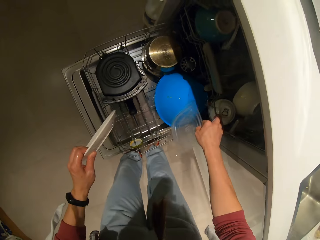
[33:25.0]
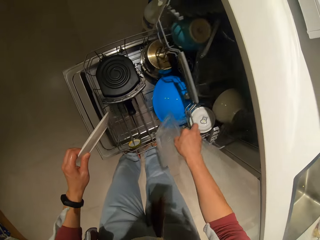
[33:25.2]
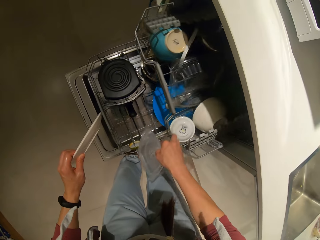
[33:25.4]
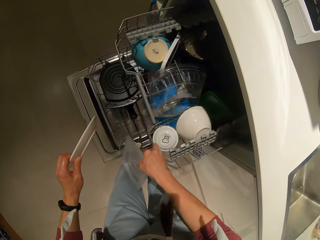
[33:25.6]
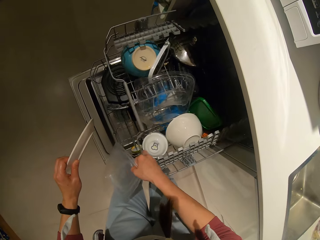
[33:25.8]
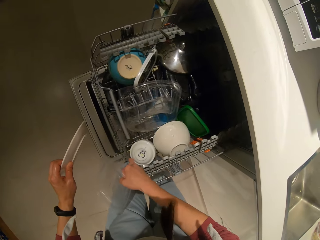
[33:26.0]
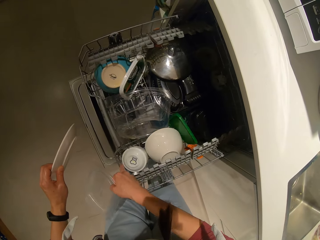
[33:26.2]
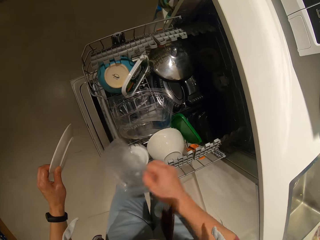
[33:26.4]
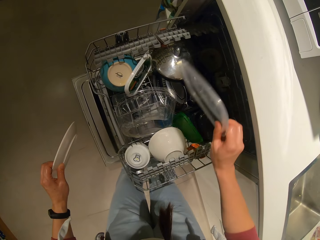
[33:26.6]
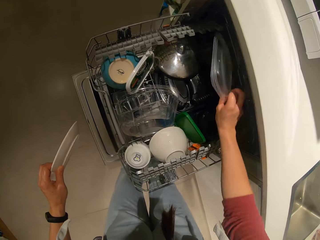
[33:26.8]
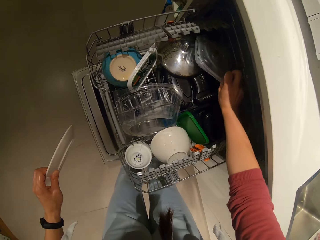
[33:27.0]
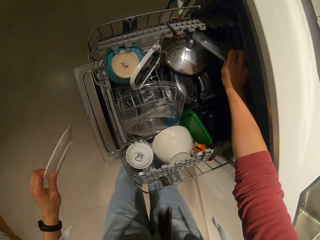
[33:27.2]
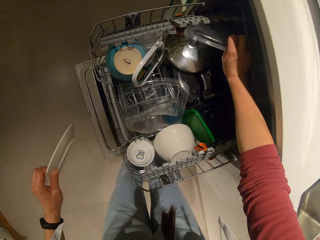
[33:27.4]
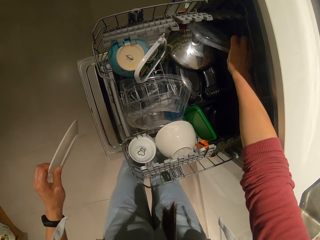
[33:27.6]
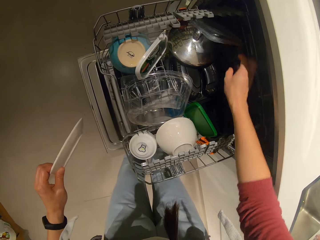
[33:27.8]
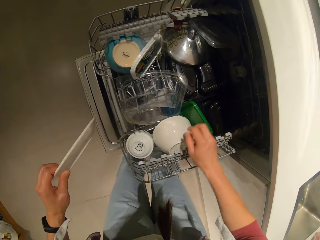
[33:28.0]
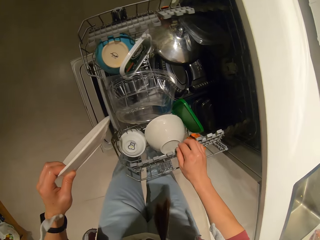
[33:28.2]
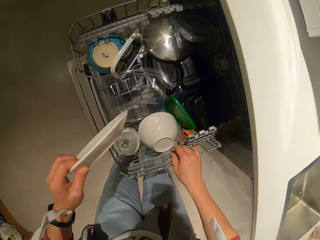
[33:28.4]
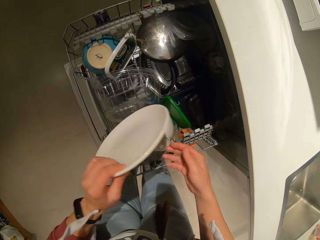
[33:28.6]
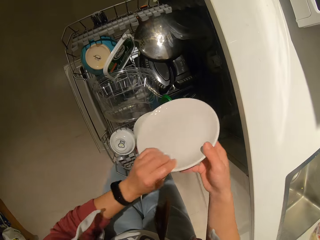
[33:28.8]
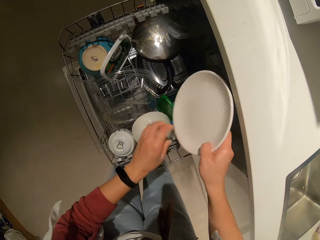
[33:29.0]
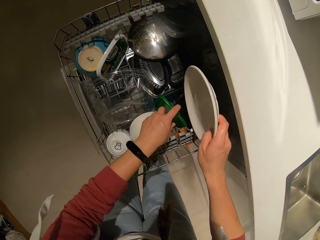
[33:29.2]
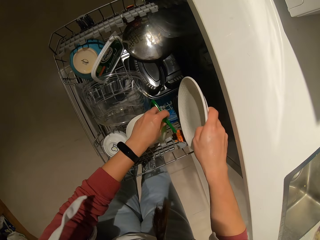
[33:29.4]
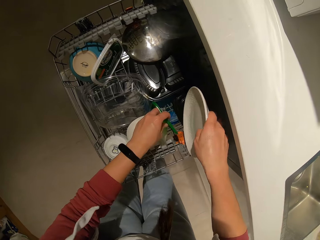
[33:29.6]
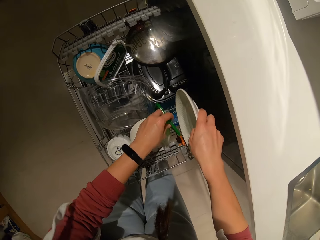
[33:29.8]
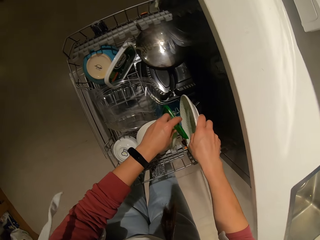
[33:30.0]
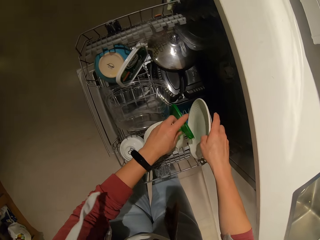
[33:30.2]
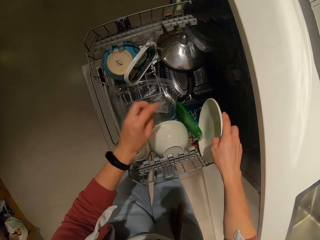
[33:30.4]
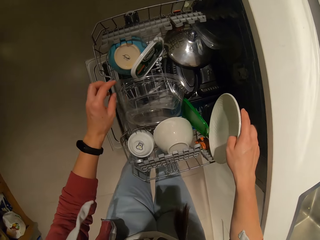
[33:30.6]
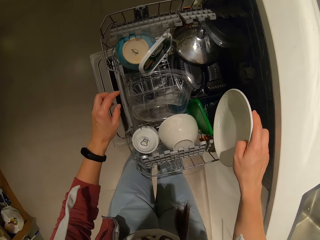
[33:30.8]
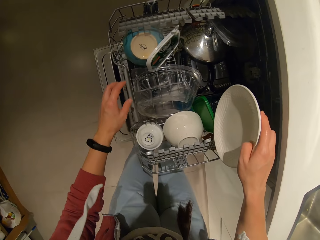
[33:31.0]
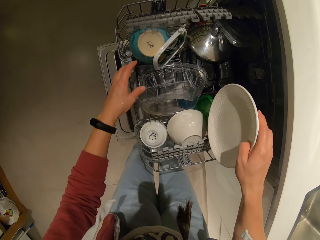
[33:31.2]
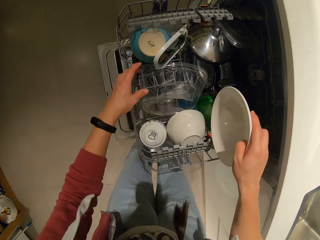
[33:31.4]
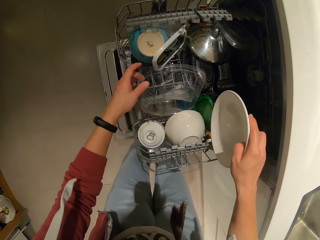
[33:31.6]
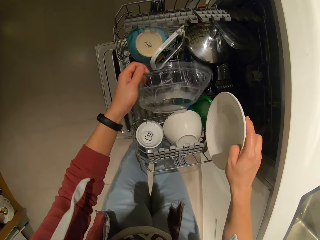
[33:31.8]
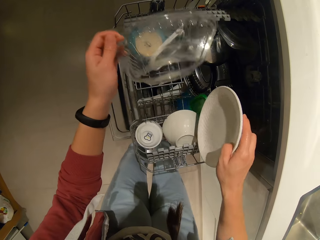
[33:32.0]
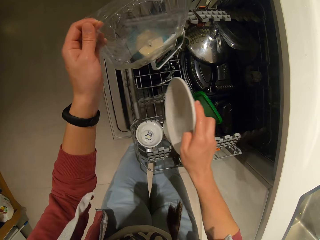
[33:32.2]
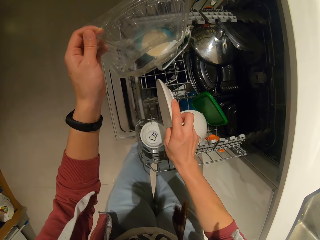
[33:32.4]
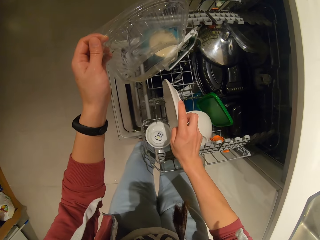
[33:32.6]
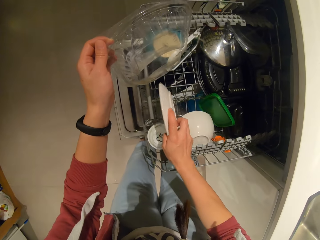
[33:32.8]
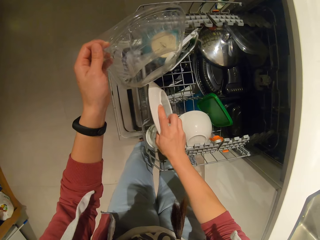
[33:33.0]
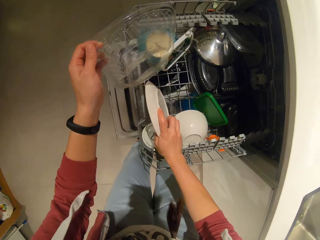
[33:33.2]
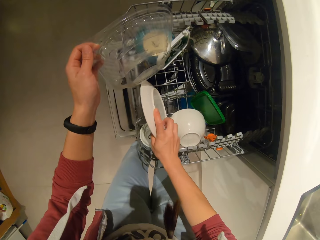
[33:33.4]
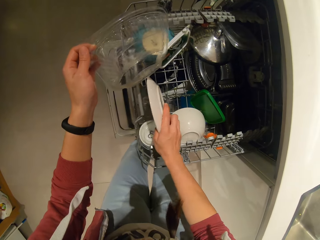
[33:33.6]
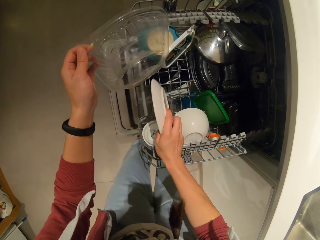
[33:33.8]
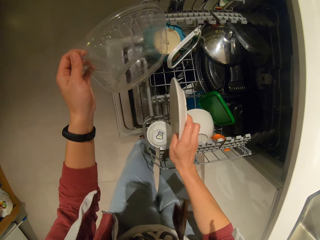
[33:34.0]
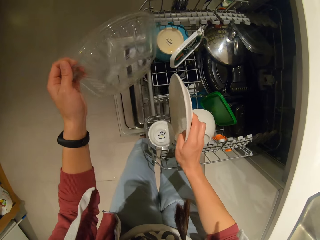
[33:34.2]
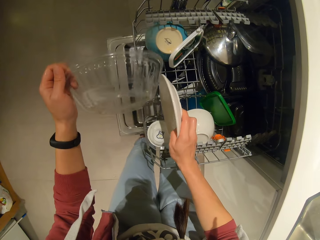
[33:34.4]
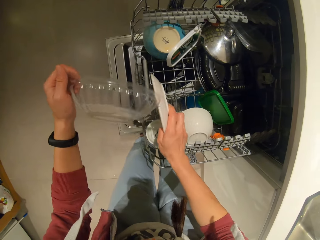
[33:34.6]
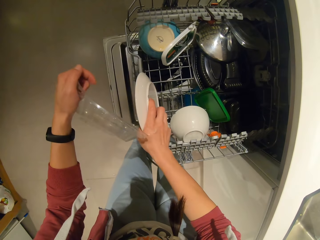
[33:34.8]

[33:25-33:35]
The camera wearer pulls out another tray or dishwasher rack from the cabinet. They put a storage container lid in the dishwasher. They drop the plate and cover in the cabinet tray. They move part of the dishwasher. They pick up plastic lids. They move a lid. They pick up a lid. They put a plate in the dishwasher.

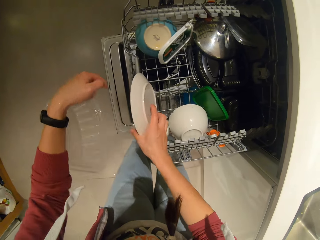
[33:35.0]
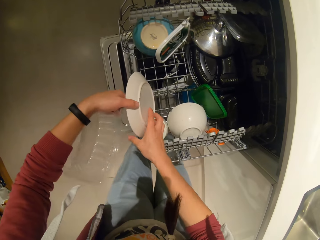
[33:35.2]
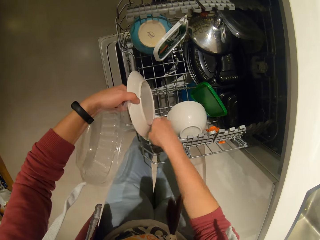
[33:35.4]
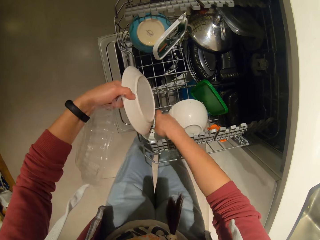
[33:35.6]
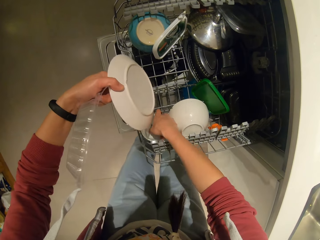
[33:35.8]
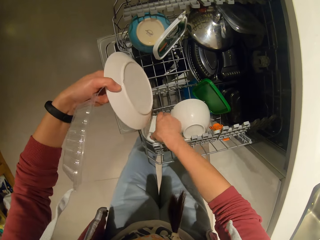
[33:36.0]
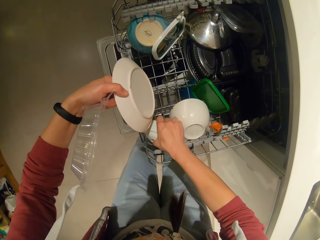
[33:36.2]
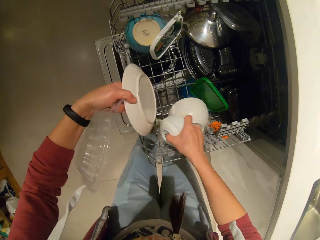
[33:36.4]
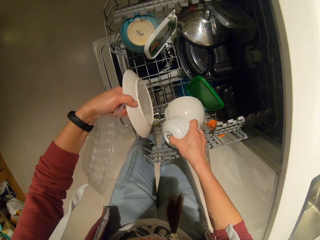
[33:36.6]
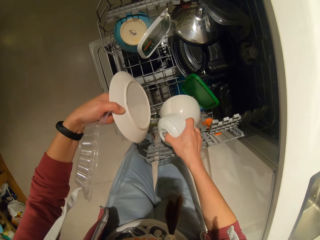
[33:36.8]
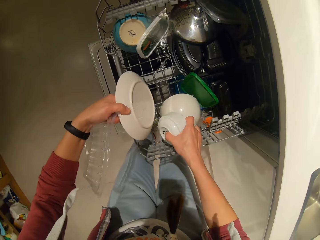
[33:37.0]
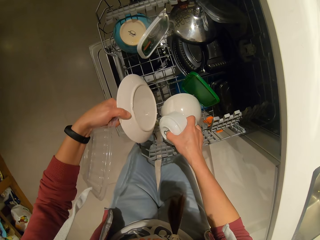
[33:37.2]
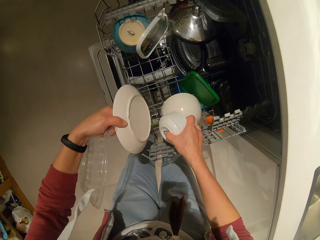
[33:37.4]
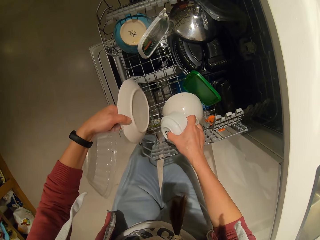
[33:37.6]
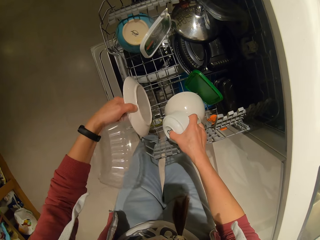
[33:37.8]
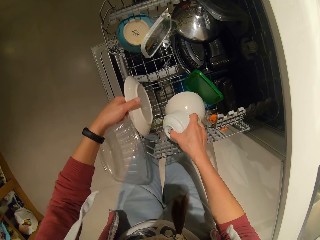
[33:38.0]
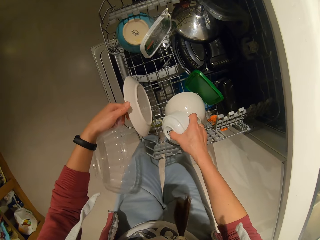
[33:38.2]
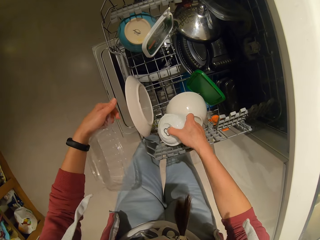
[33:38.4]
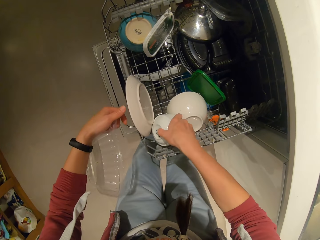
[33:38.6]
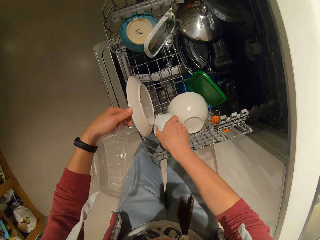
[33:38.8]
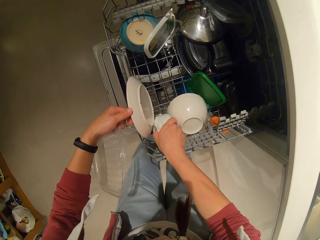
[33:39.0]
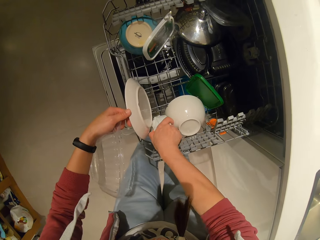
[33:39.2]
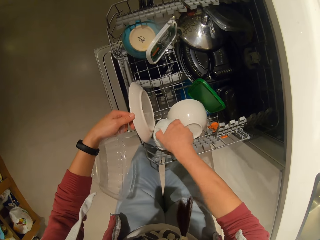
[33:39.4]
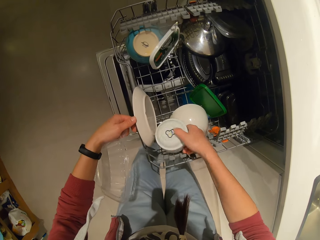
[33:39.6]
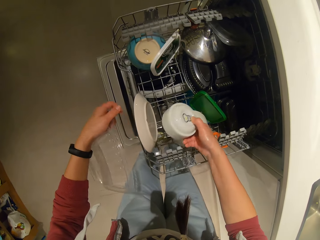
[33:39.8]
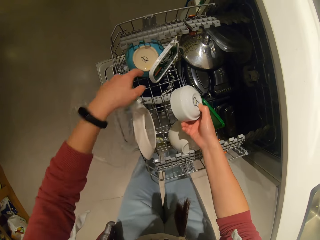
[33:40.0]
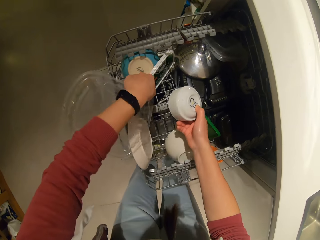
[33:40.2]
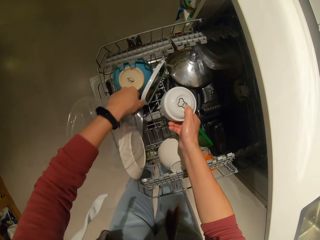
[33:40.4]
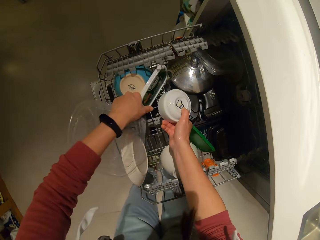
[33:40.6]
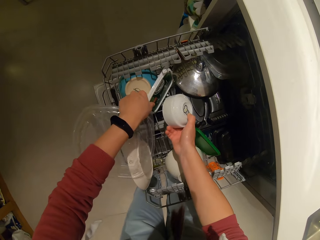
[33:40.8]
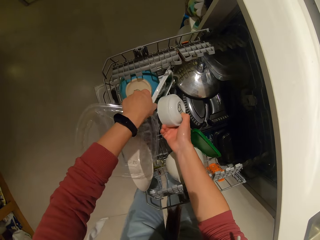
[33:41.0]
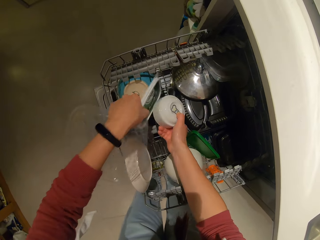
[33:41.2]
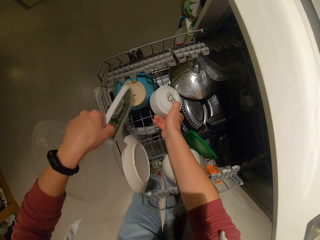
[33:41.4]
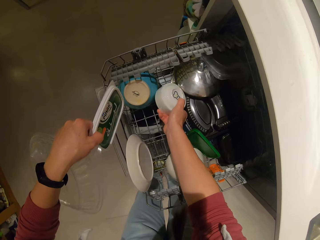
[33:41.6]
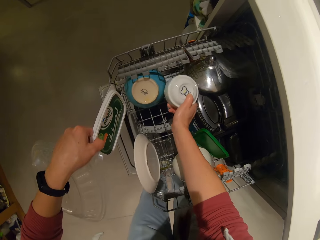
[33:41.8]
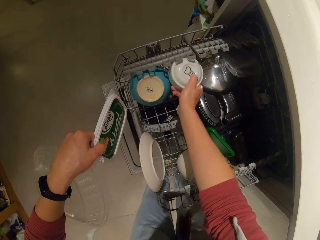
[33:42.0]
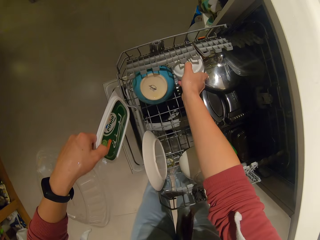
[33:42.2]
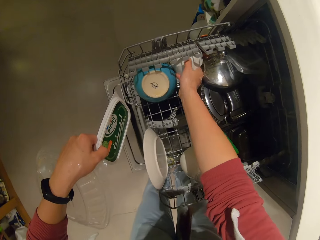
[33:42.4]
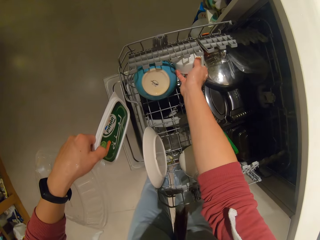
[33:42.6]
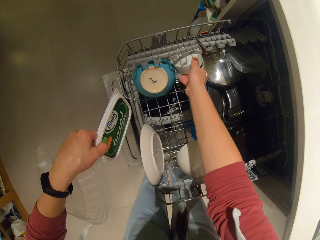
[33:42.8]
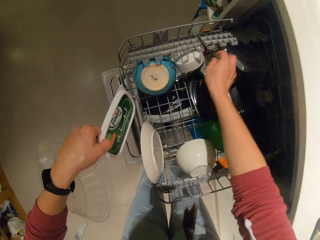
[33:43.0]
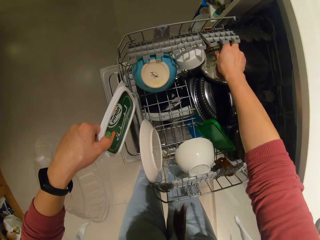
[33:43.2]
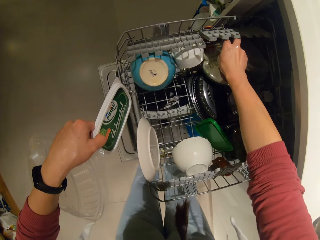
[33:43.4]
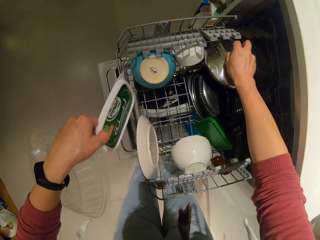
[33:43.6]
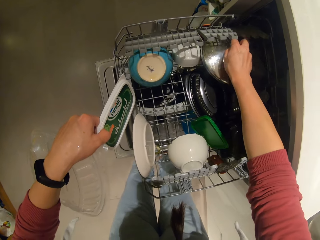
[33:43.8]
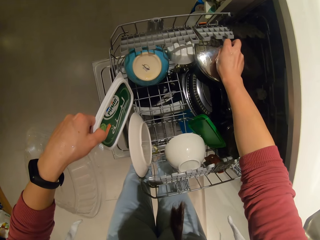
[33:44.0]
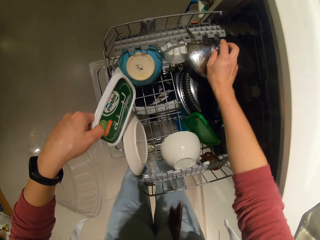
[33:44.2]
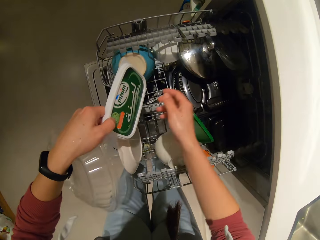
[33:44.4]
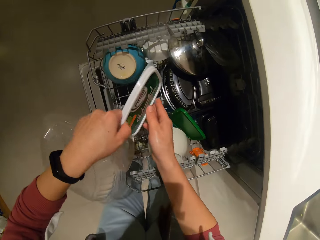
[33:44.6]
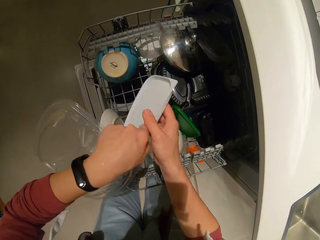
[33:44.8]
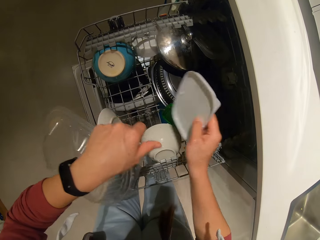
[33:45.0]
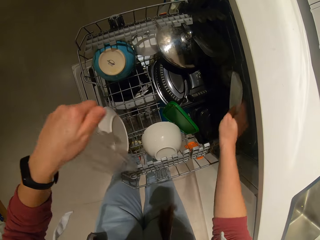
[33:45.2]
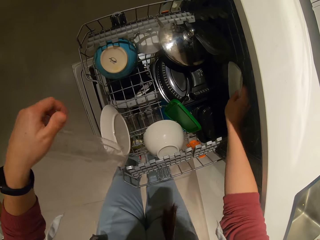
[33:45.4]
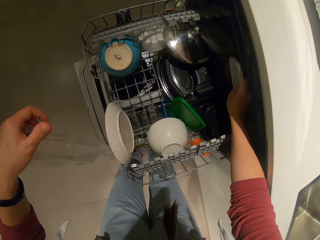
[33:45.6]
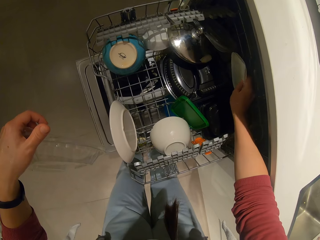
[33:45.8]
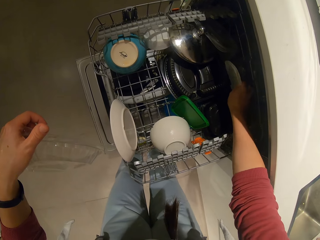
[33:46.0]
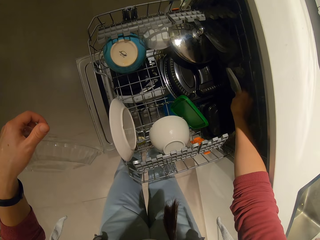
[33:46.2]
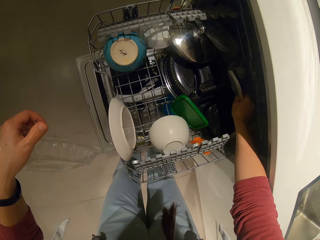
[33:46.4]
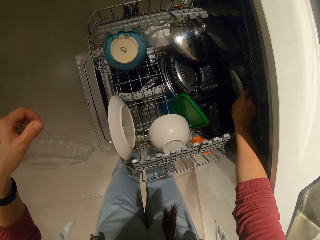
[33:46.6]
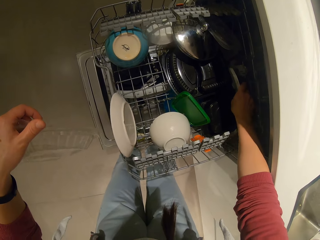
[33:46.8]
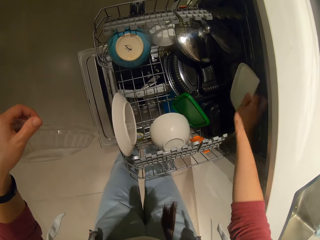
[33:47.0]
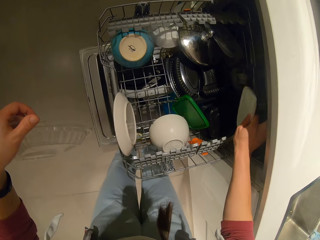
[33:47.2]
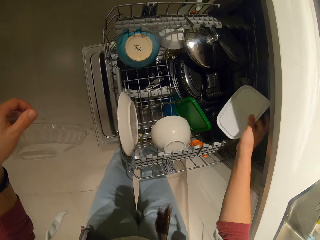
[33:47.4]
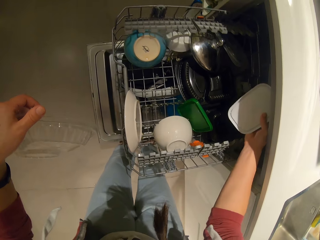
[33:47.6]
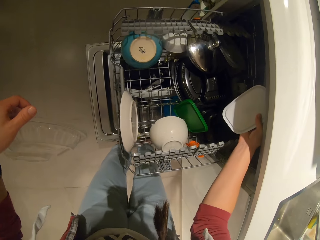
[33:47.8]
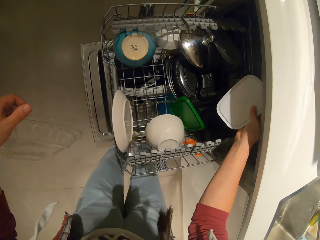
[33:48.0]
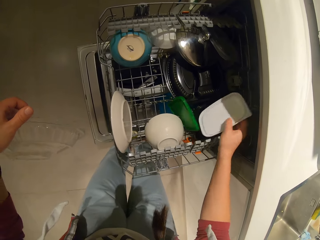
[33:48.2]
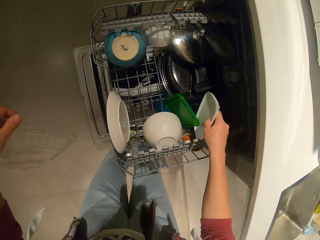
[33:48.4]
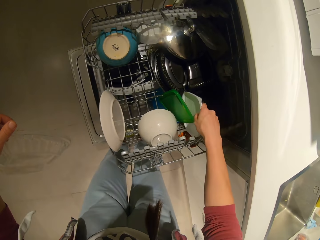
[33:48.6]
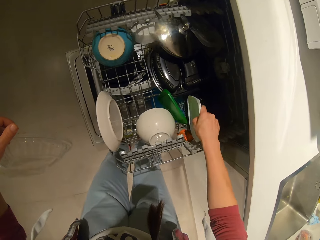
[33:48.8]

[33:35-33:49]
The camera wearer holds a plate with hands. They pick up the plate. They pick up a bowl. They put the plate in a dishwasher. They squeeze the bowl in the dishwasher. They adjust the items in the tray. They pick up the bowl, pick up a lid, and put the bowl in the dishwasher. They move a cooking pot lid. They put a plastic lid in the dishwasher. They pick up the plastic lid.
